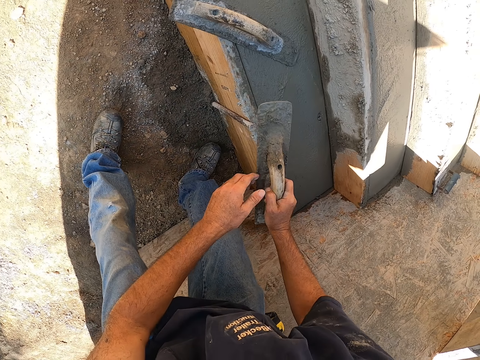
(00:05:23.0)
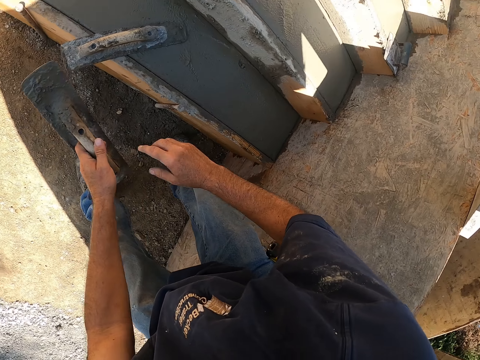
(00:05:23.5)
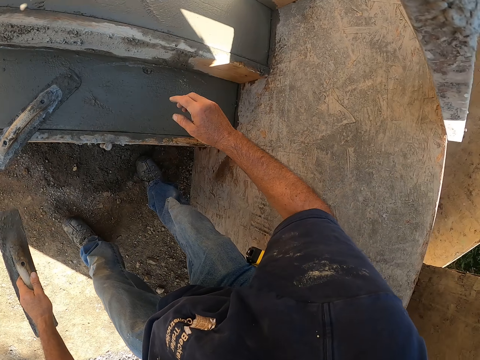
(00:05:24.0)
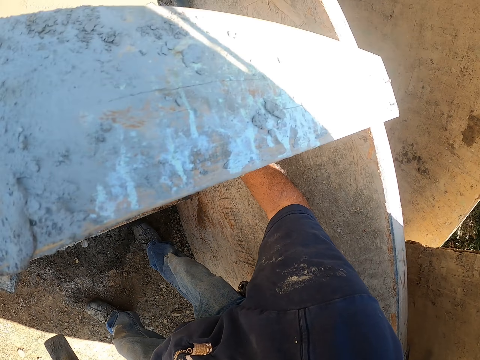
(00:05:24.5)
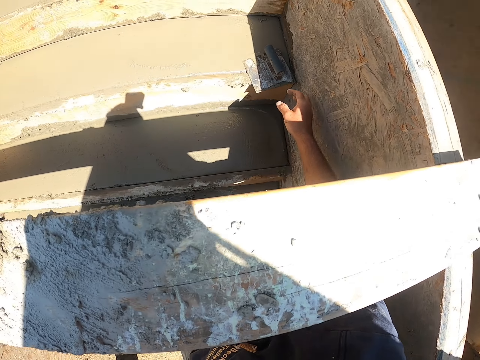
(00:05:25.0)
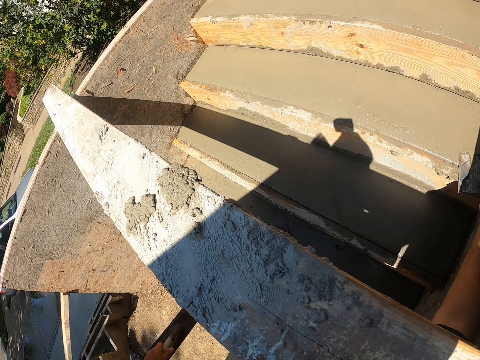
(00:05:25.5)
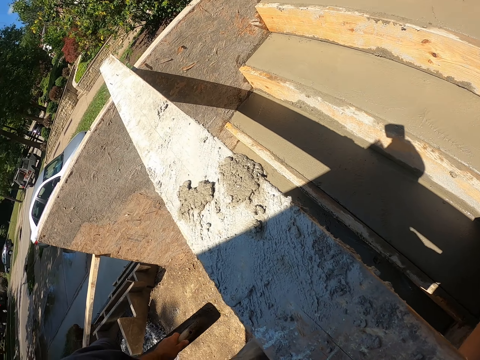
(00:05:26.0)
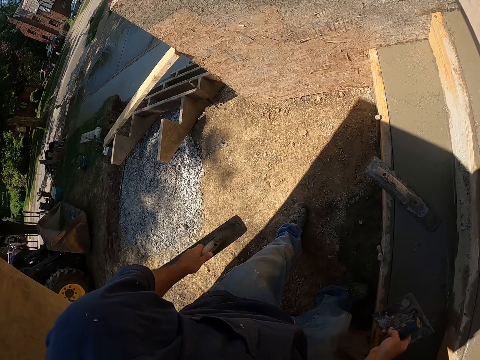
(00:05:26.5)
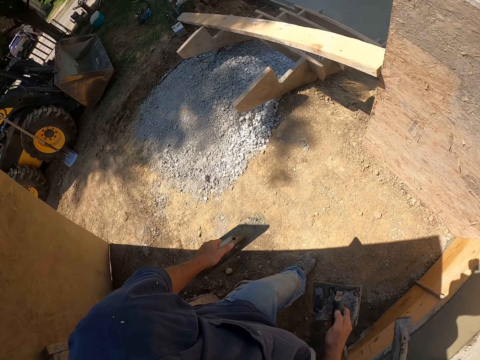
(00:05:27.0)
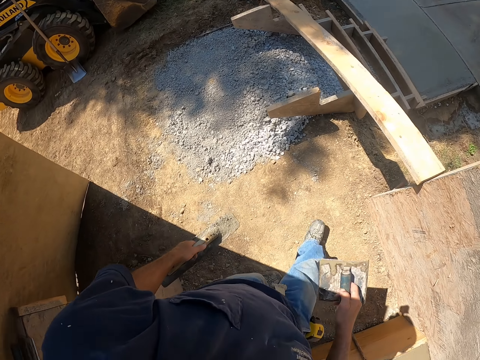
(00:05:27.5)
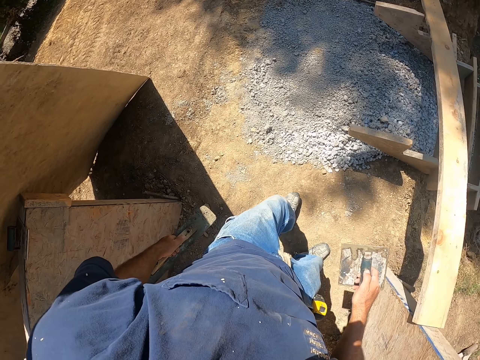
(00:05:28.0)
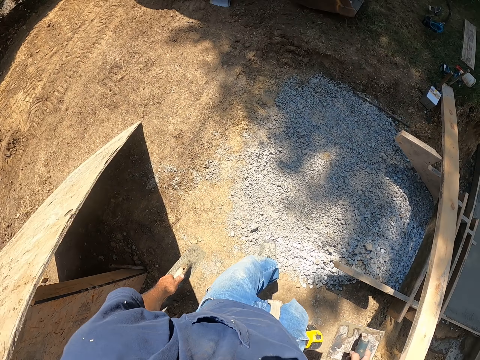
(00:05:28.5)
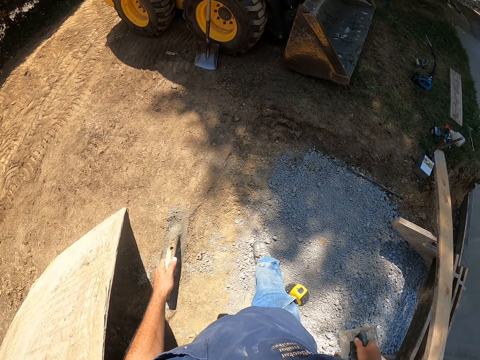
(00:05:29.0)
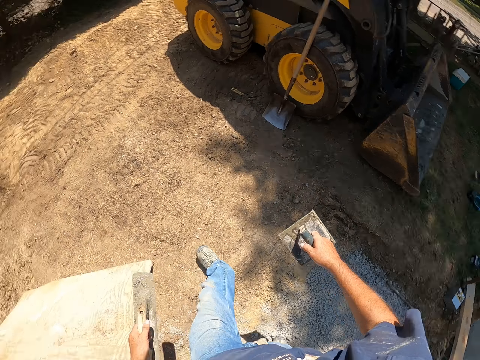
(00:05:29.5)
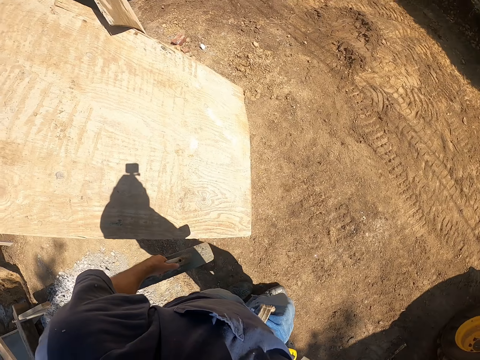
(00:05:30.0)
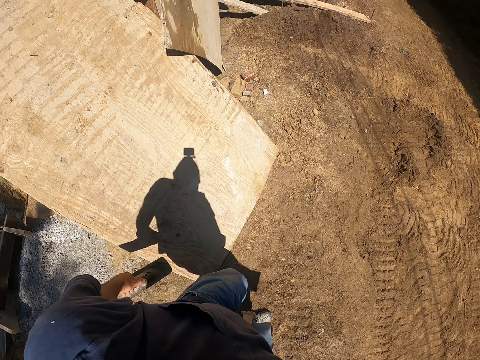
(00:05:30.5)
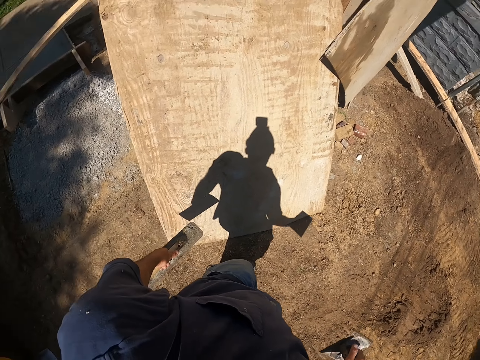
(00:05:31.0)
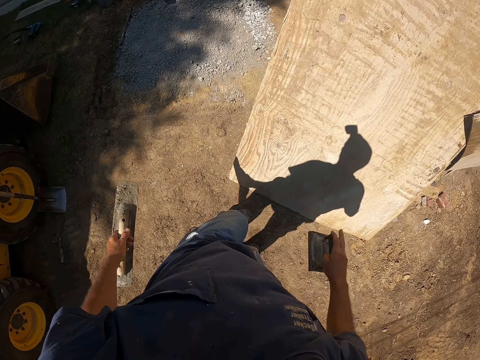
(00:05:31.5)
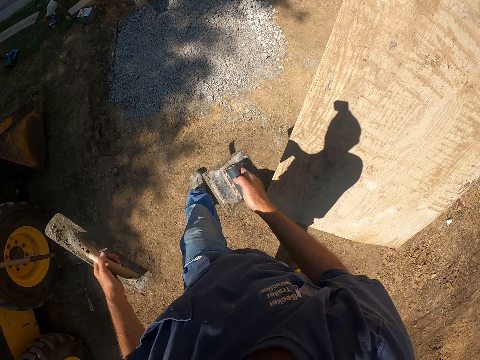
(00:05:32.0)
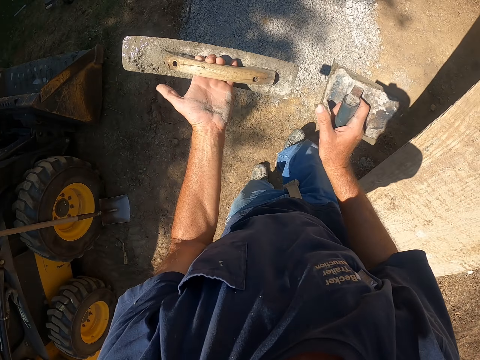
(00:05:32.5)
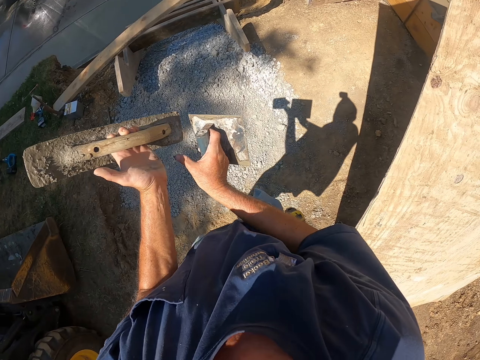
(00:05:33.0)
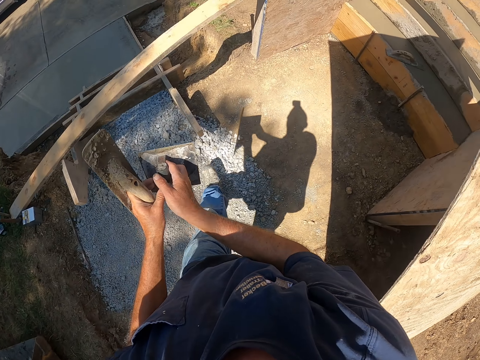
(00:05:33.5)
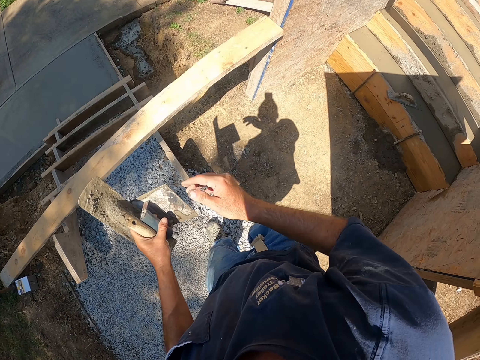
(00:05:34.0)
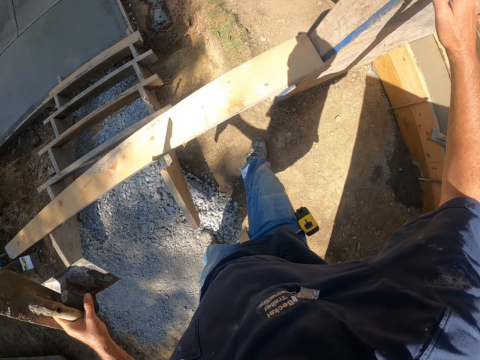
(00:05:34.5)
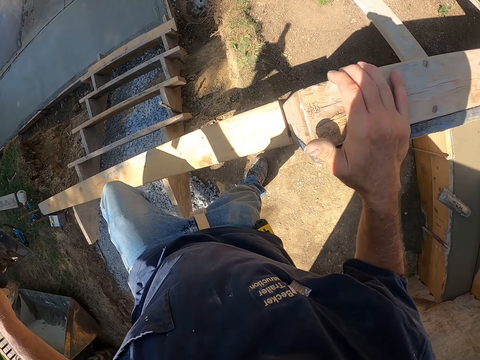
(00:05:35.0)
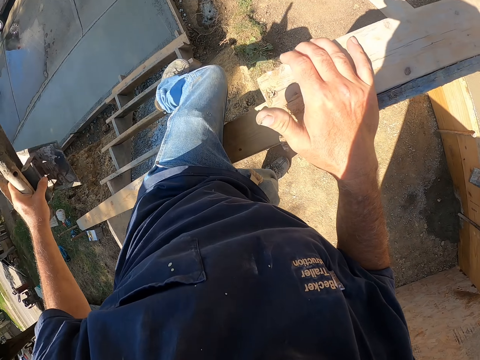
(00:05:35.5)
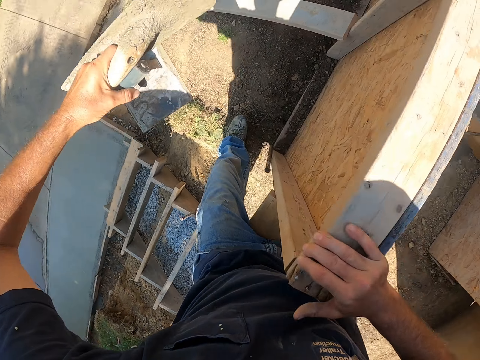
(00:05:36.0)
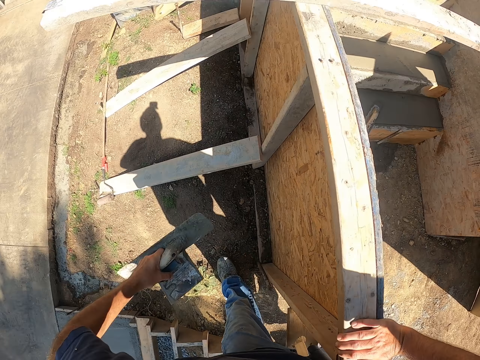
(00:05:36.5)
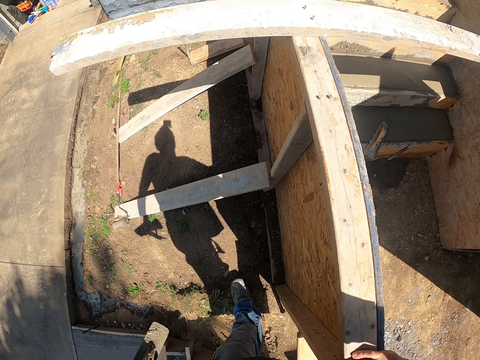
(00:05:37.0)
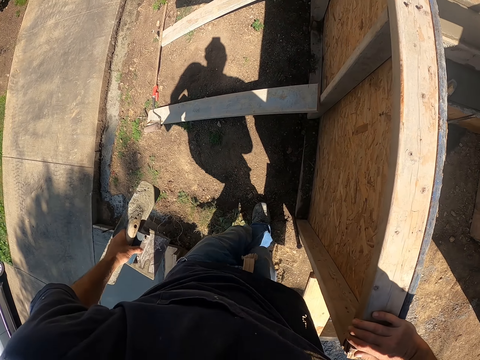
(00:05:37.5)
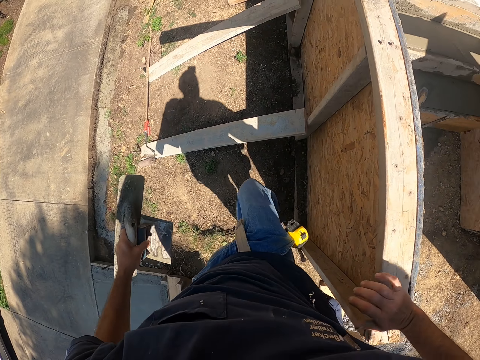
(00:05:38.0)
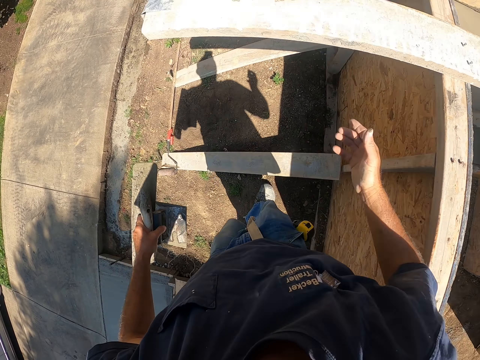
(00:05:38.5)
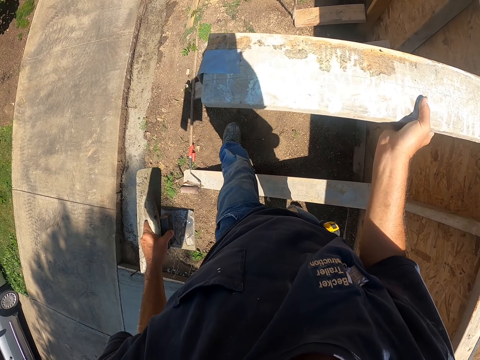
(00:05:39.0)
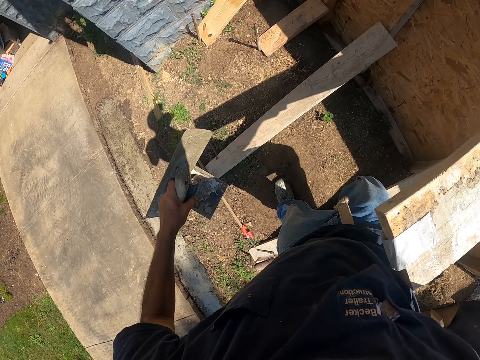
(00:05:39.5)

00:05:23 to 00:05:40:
The camera wearer picks up the edger or steel trowel from the concrete. They walk around. They climb over the timber.

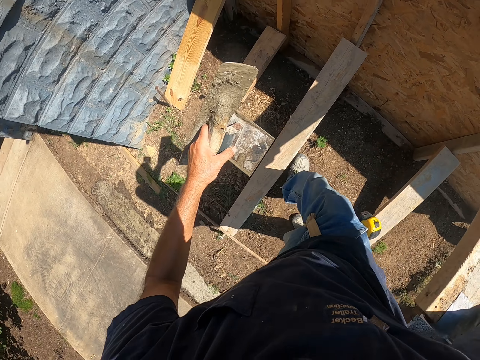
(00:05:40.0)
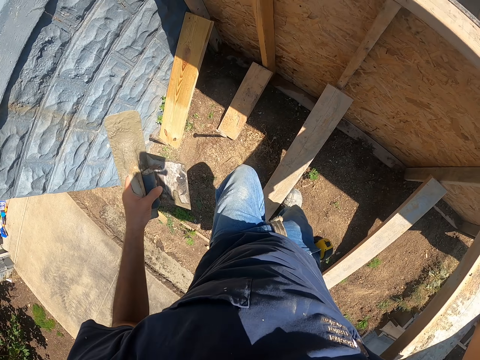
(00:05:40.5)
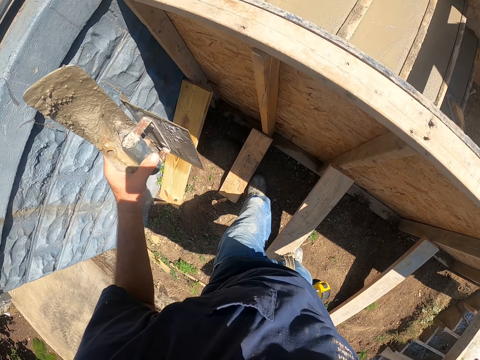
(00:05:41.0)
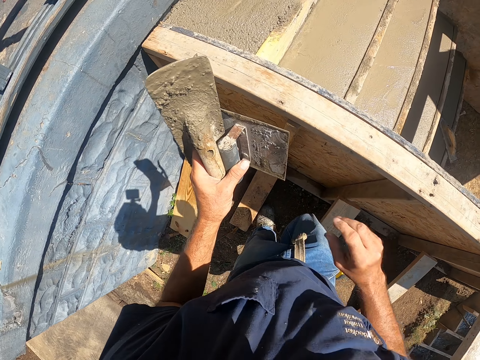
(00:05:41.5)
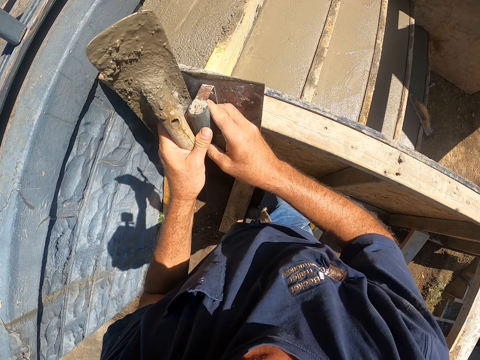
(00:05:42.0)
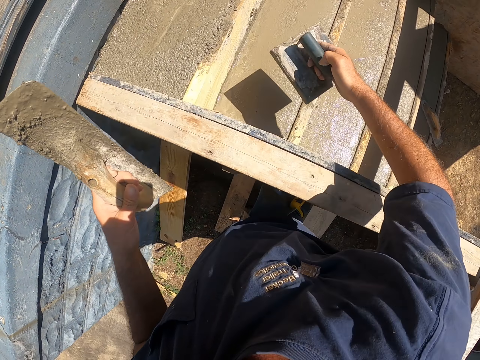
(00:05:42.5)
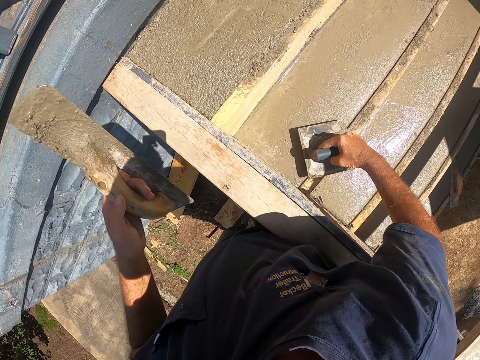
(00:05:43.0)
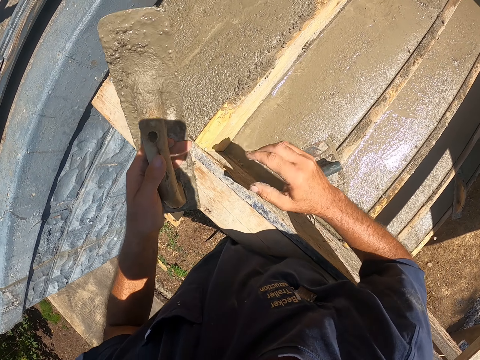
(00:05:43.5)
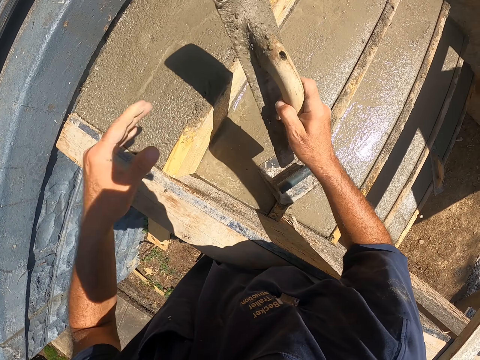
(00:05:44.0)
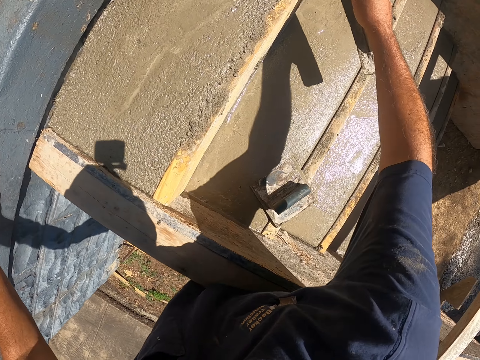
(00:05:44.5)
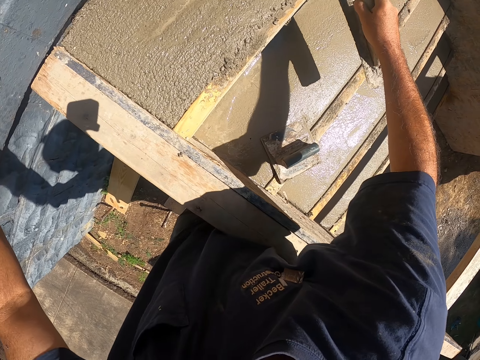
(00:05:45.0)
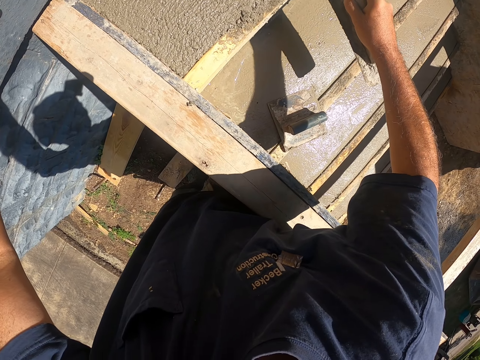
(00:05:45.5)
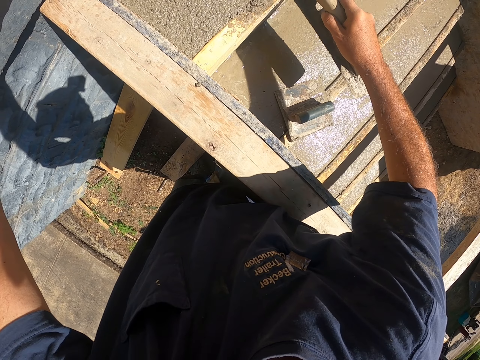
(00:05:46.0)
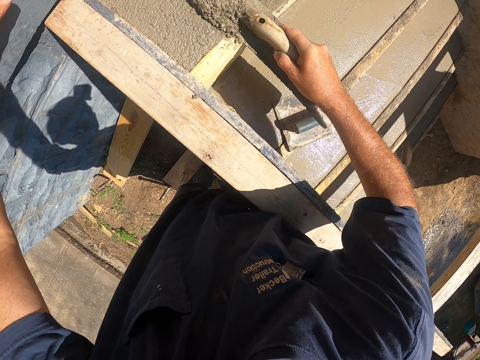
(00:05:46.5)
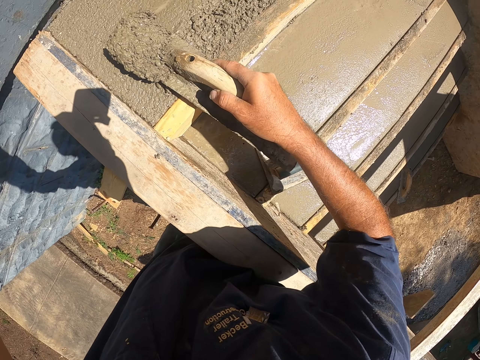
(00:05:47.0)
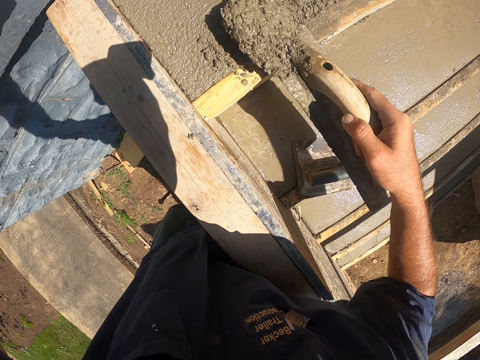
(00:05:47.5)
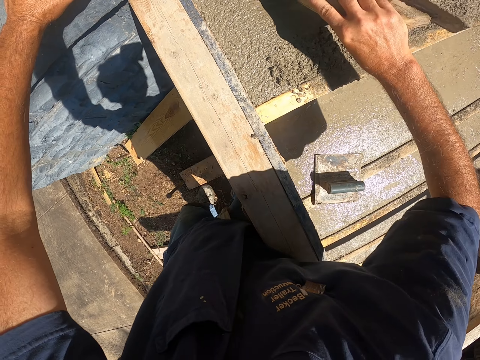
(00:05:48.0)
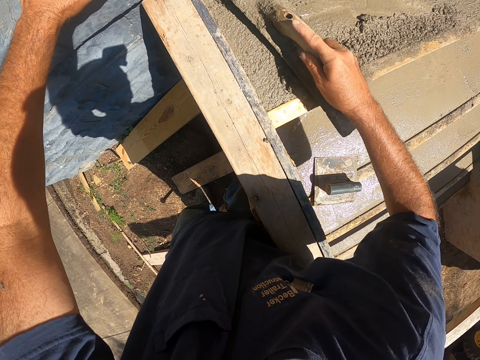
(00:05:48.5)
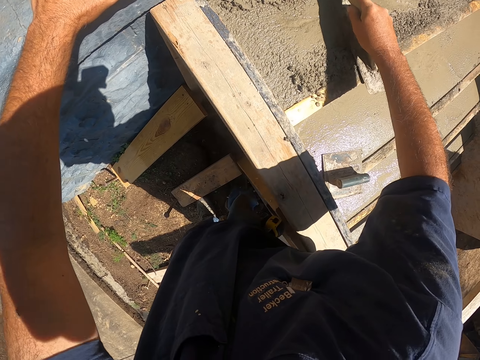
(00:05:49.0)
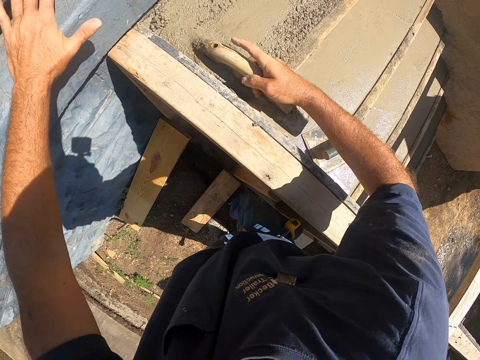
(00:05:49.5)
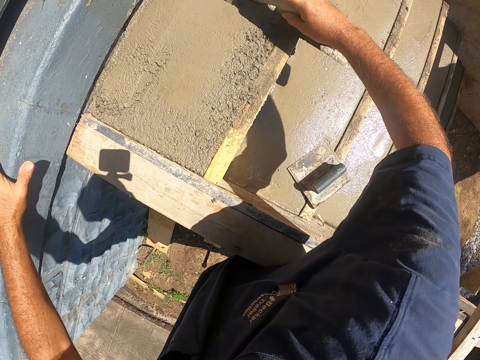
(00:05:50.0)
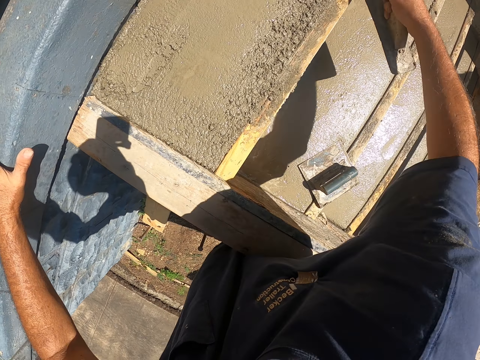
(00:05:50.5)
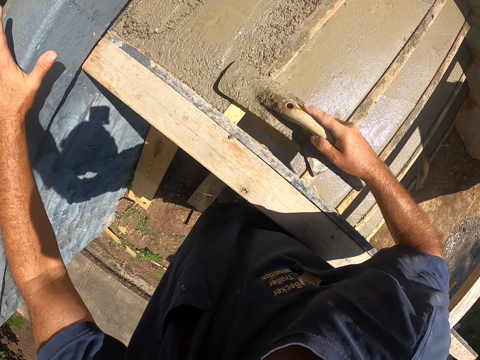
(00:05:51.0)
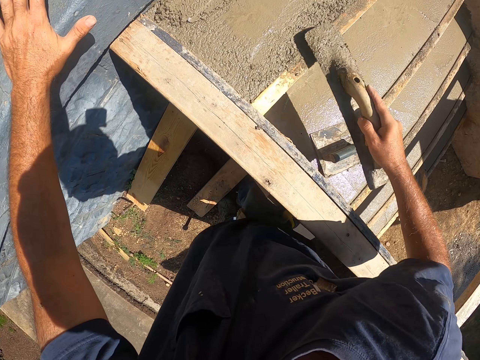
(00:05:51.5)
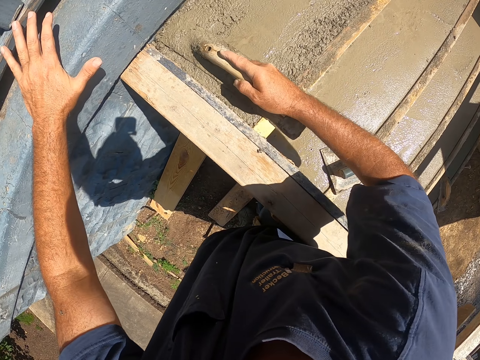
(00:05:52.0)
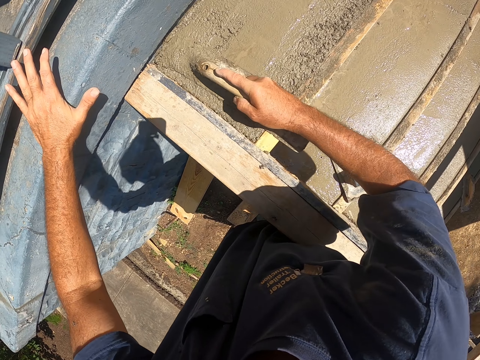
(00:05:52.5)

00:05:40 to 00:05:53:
The camera wearer places the edger on the concrete stair. They plaster using a wooden trowel. They scoop concrete. They flatten the concrete.
